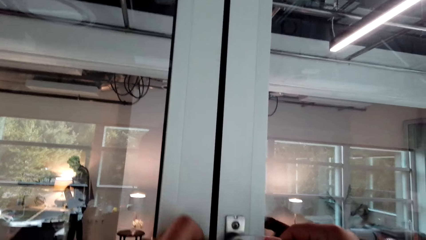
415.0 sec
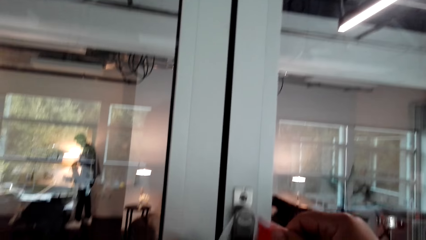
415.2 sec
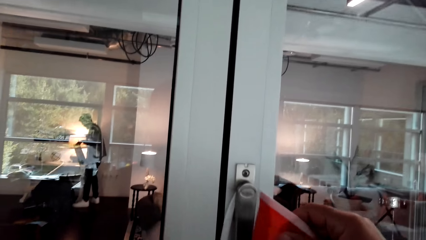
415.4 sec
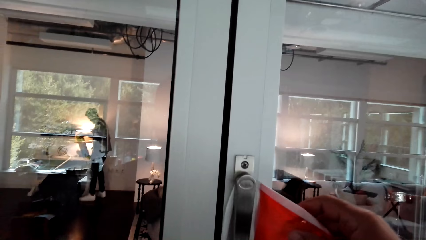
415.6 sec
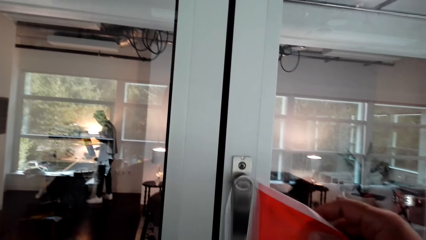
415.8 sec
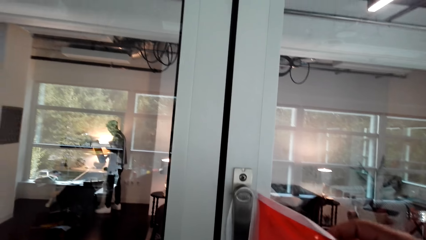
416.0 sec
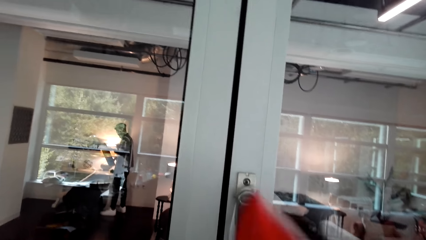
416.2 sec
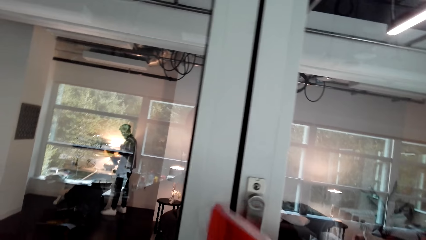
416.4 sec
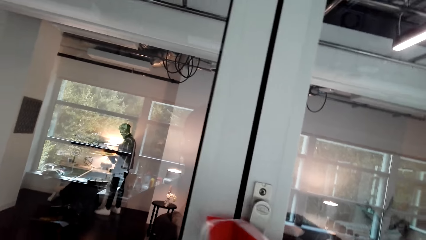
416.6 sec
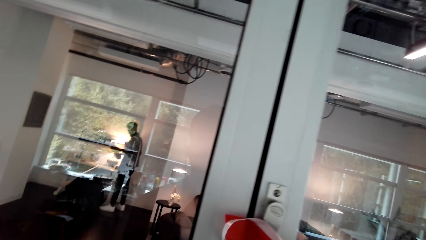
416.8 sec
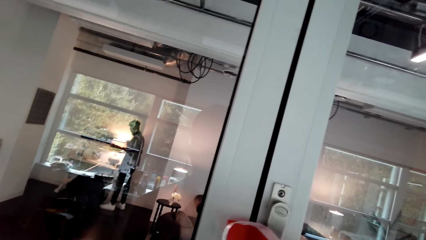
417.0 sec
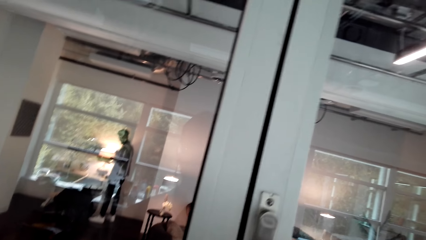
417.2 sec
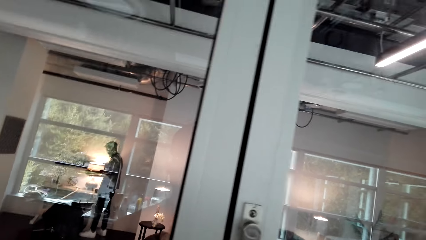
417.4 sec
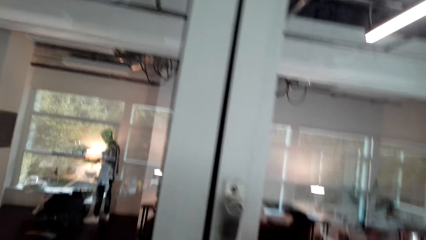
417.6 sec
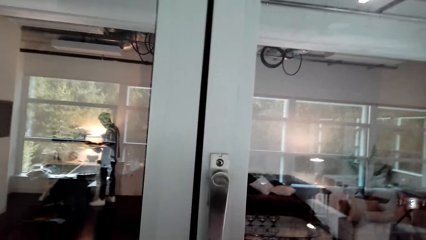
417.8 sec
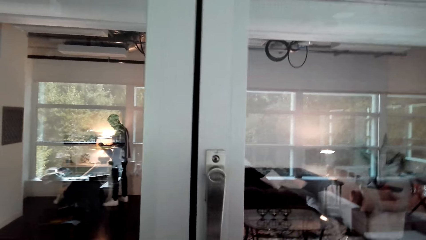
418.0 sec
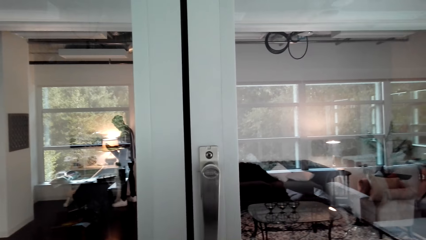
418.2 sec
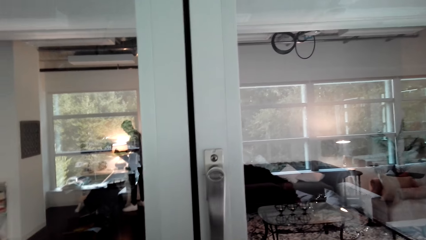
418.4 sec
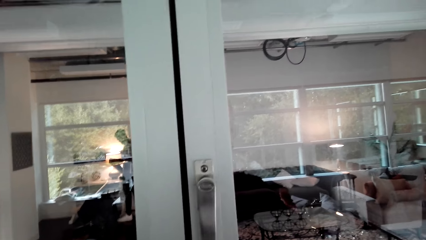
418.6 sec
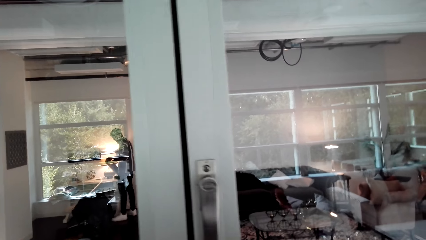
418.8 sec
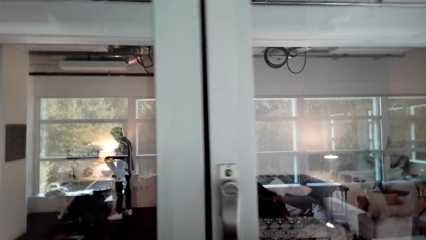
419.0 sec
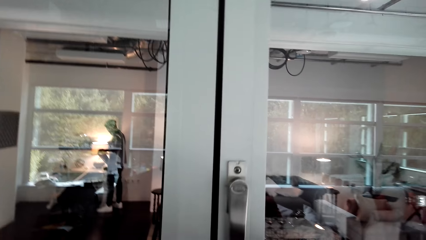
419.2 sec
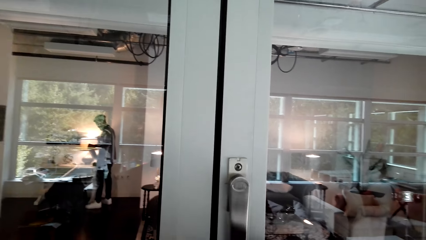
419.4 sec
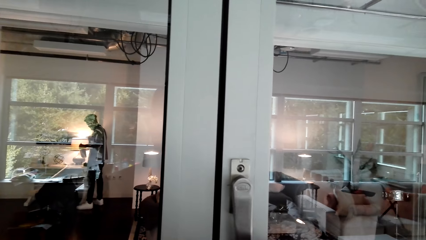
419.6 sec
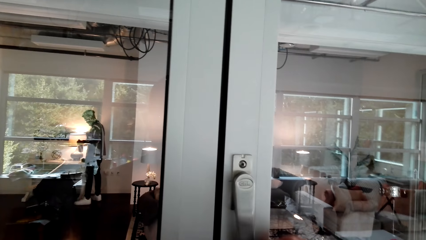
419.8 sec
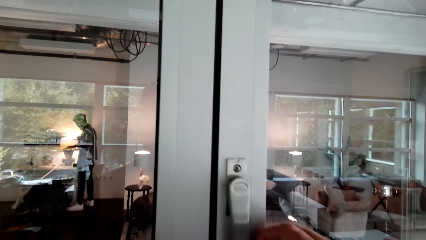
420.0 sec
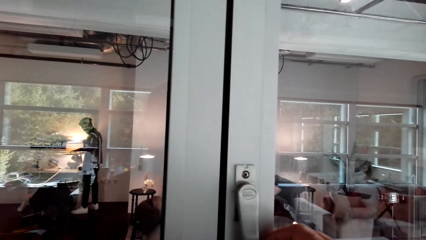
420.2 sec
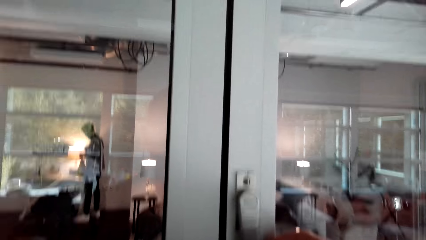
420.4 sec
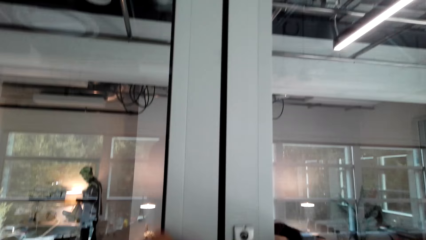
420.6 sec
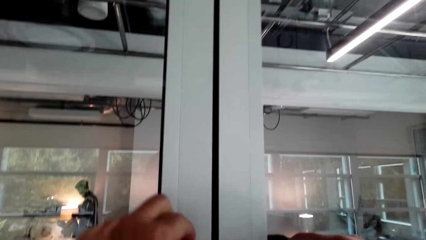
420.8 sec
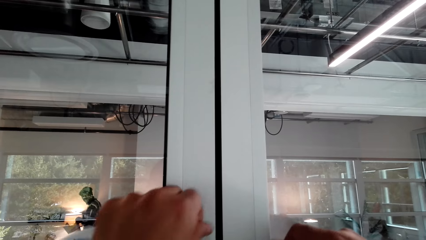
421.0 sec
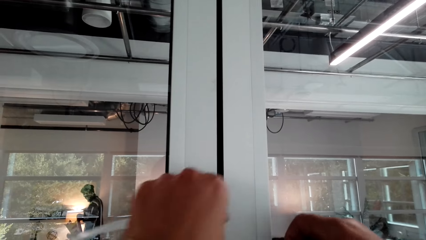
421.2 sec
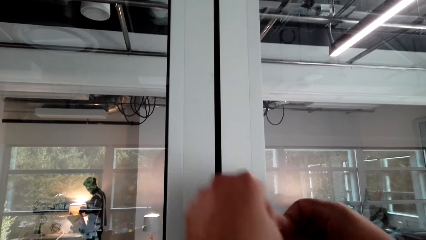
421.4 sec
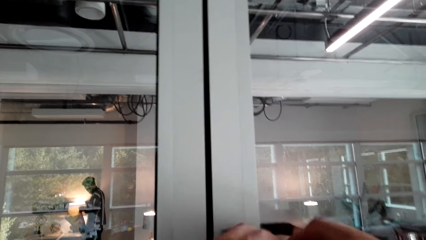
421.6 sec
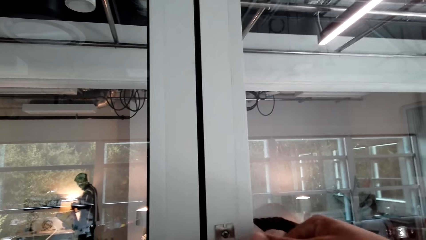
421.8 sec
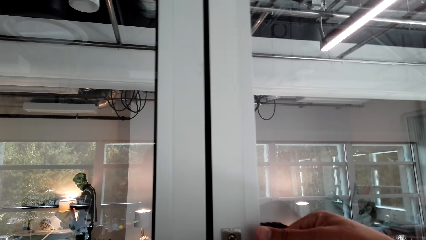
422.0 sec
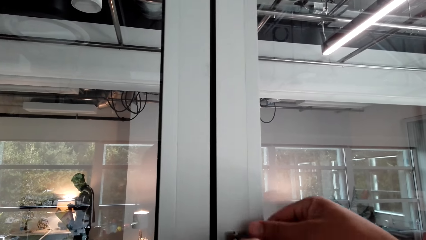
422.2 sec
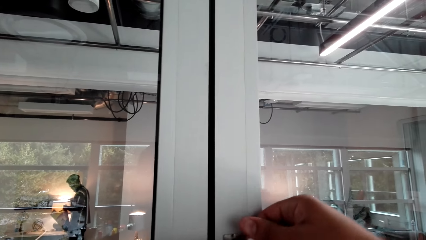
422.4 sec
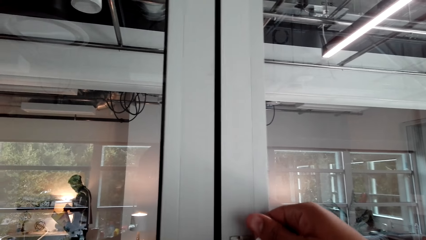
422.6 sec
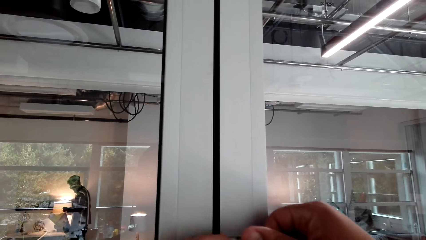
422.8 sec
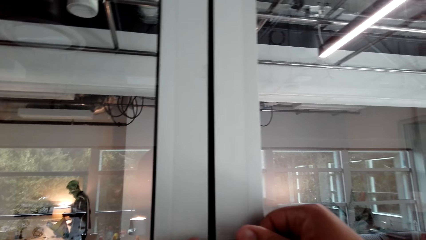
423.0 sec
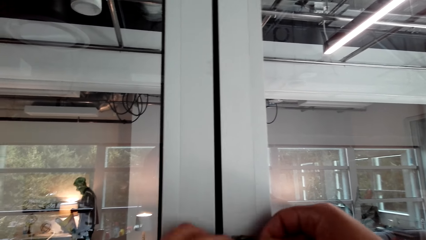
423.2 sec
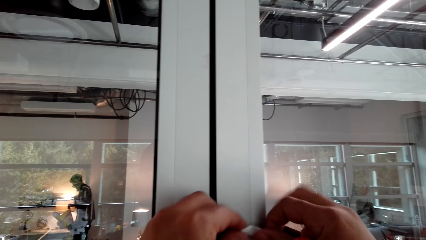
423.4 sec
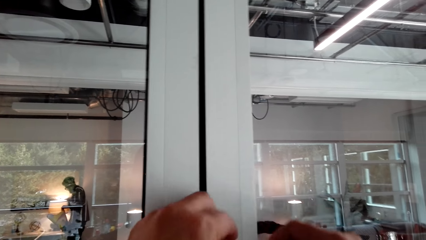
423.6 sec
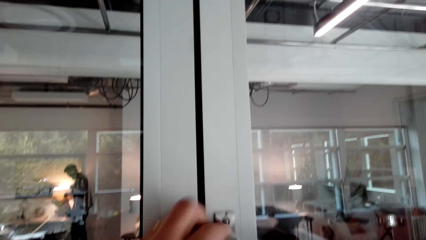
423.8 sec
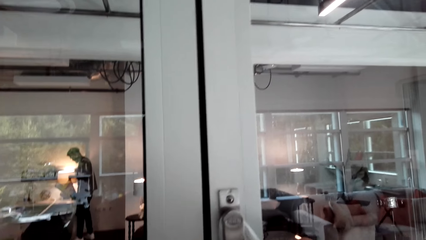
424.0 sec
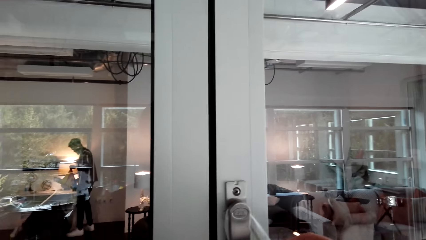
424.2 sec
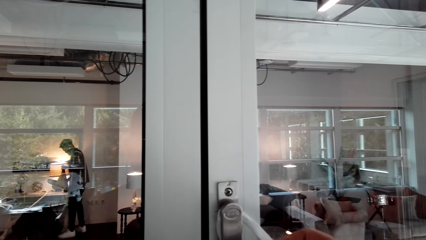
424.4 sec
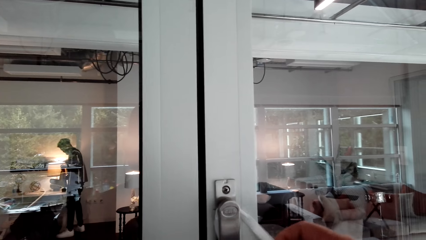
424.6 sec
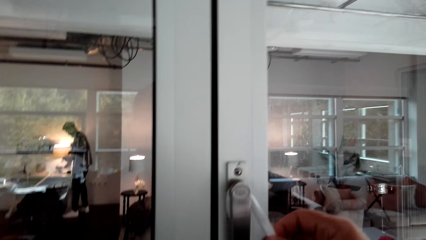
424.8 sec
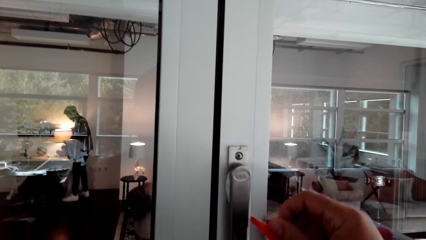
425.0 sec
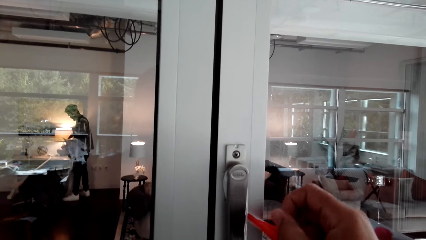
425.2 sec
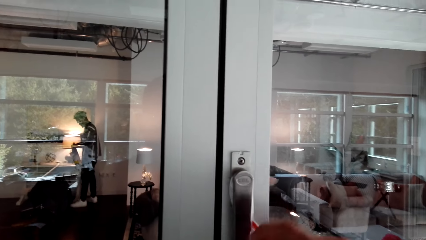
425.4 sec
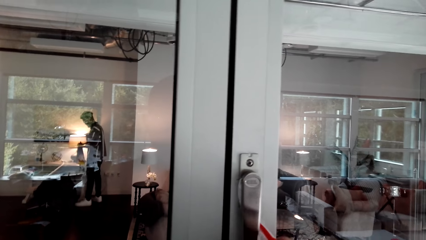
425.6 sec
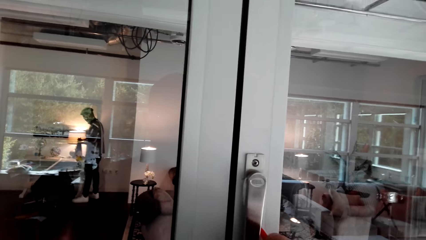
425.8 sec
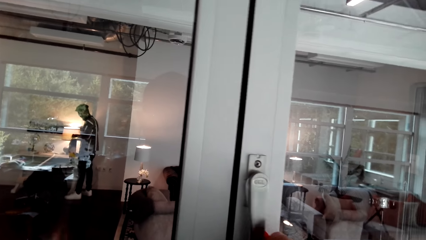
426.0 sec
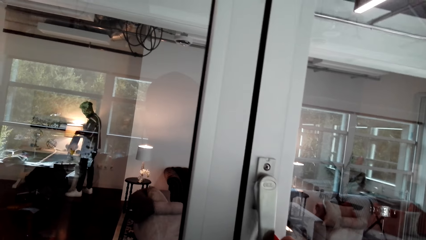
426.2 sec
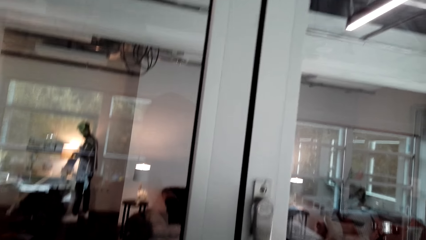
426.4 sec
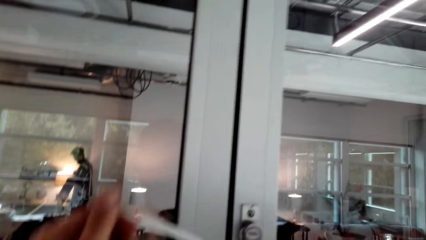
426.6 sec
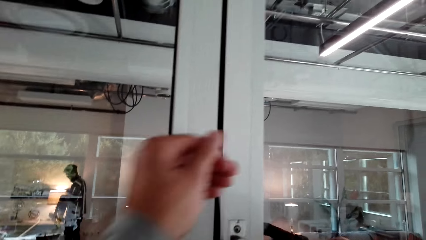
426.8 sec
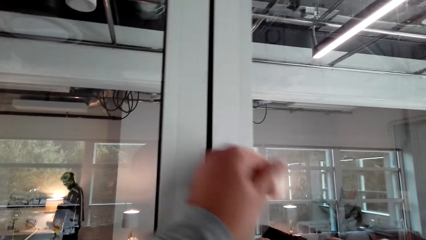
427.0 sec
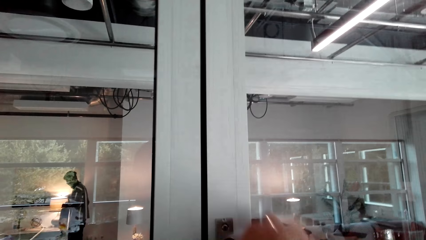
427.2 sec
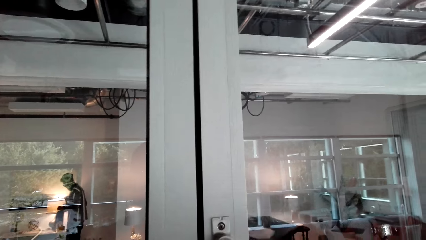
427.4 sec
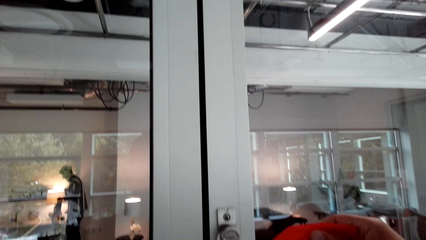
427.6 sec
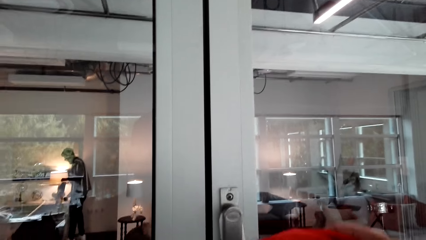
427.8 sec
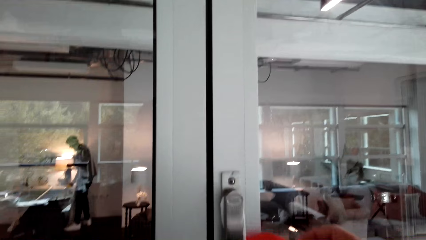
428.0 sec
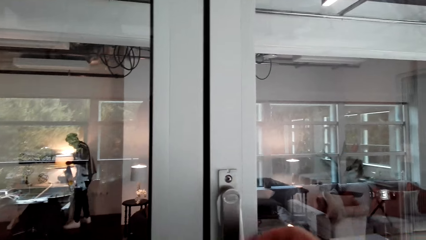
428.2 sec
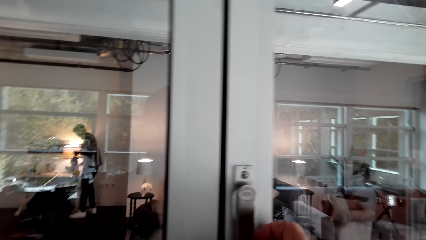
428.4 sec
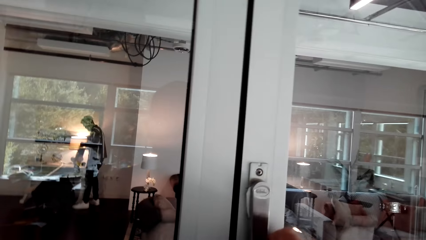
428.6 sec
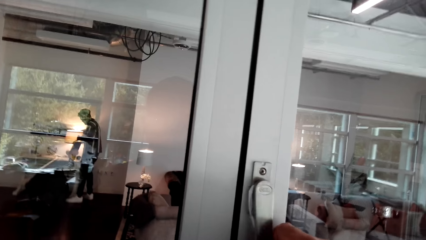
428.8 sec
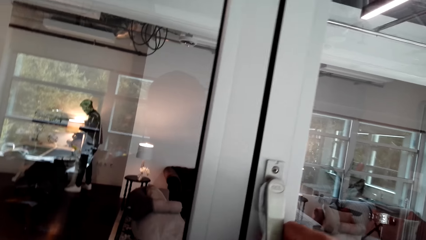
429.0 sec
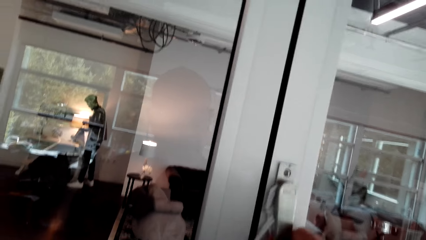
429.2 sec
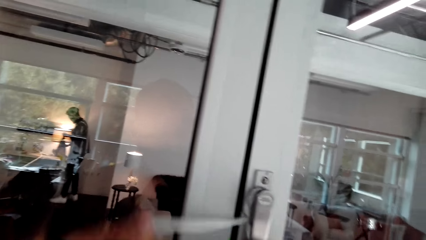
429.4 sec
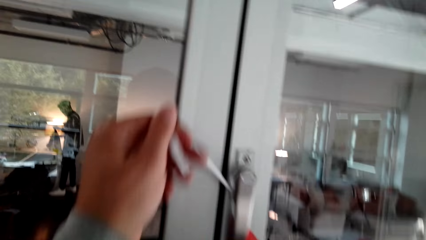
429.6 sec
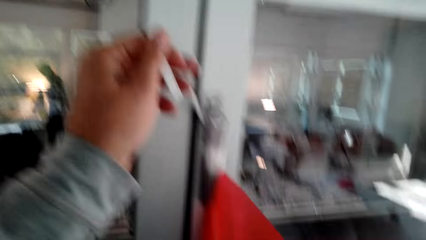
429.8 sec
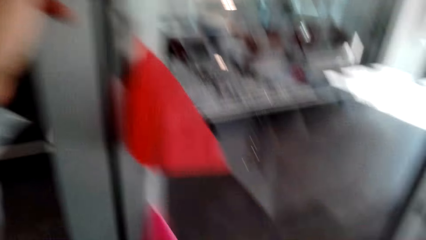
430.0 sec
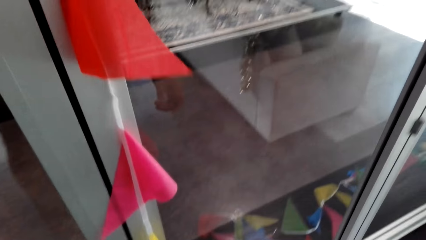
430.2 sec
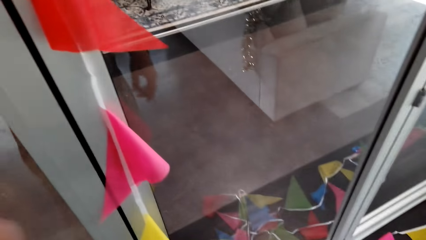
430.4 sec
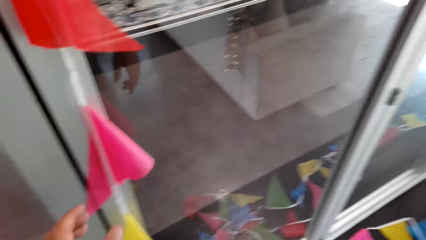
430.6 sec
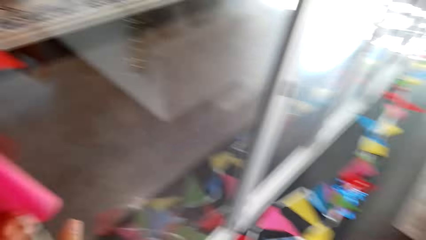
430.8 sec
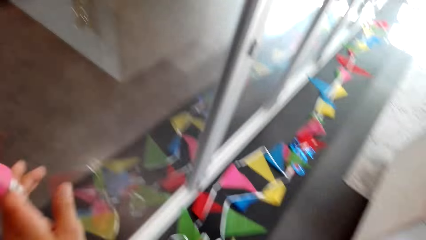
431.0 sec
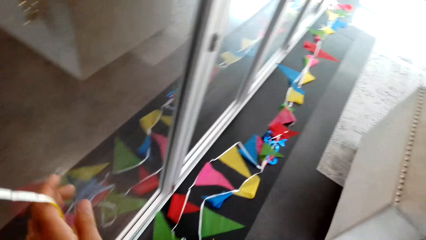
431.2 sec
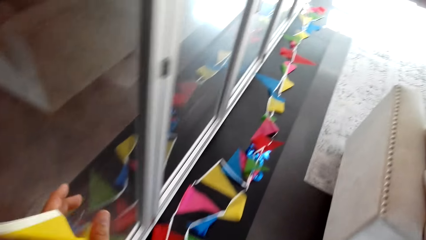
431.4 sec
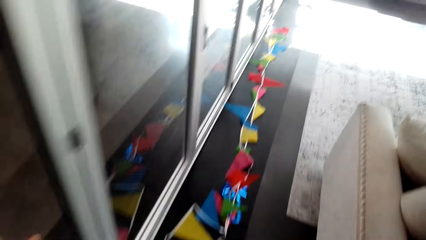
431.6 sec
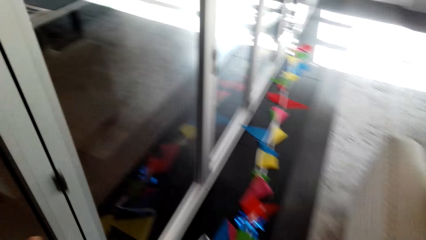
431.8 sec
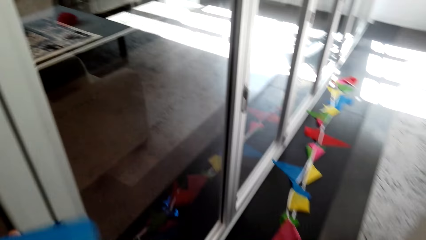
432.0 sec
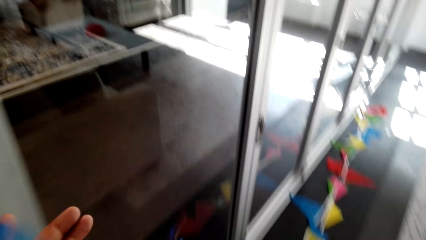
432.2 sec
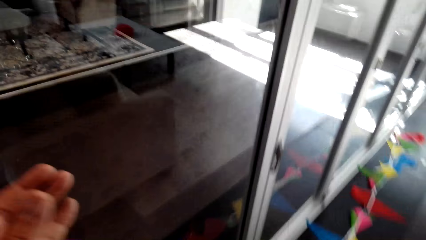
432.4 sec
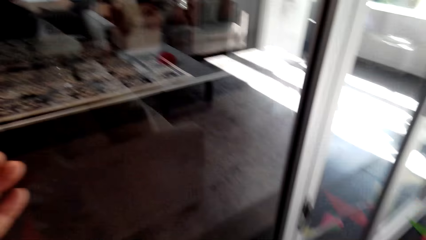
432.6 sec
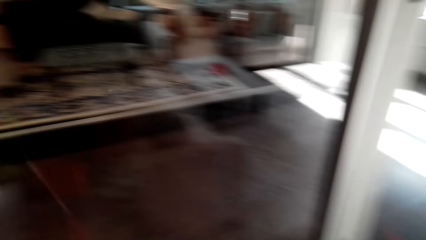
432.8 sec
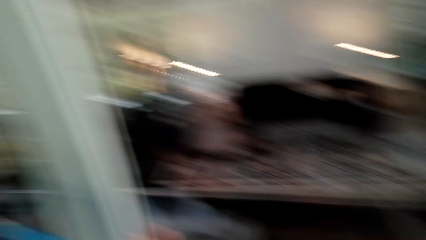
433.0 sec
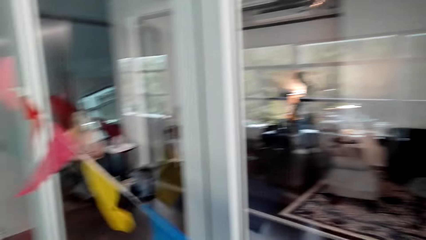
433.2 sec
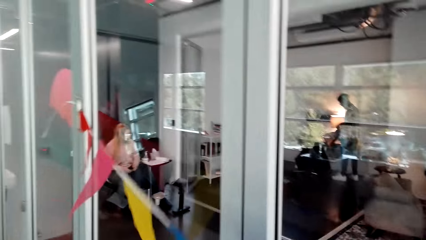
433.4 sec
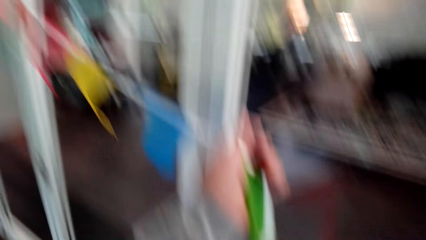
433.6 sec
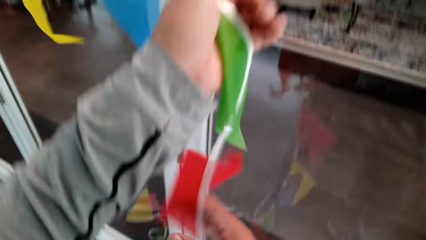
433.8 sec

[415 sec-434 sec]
The camera wearer unhangs the decoration flags. They tie the decoration flags on the door handle. They pull the decoration flags and walk. They hold the string of kites.
